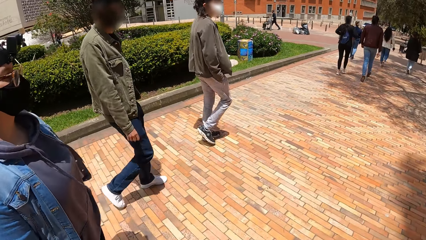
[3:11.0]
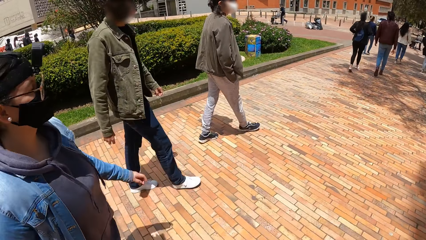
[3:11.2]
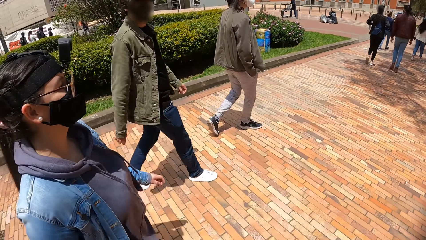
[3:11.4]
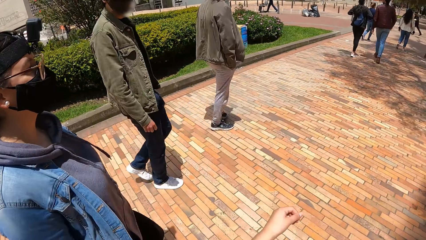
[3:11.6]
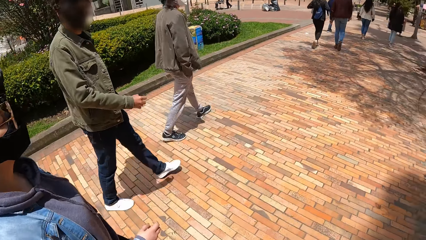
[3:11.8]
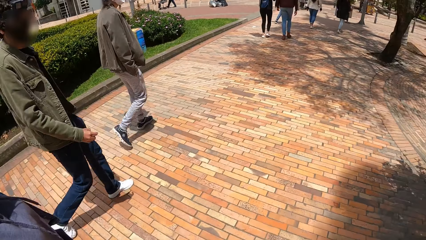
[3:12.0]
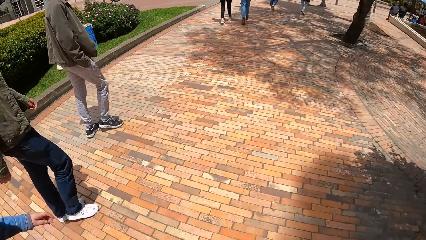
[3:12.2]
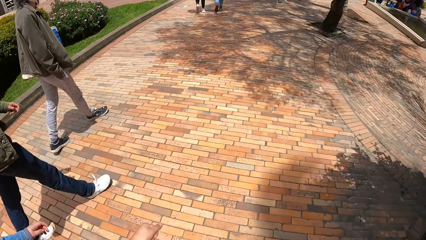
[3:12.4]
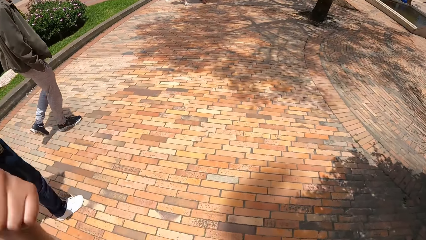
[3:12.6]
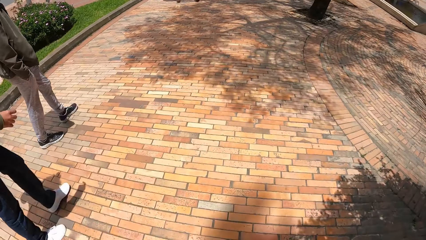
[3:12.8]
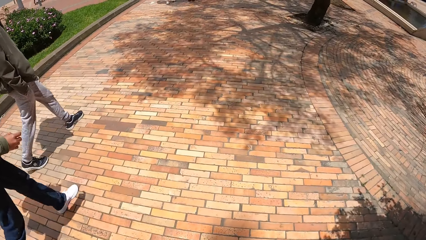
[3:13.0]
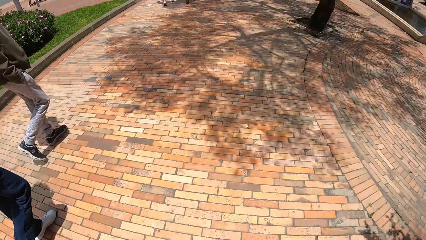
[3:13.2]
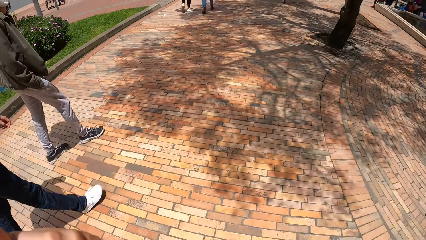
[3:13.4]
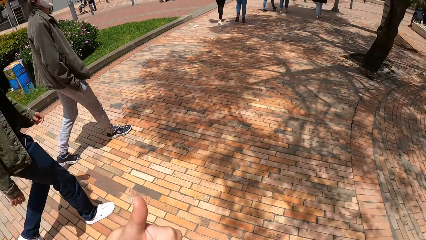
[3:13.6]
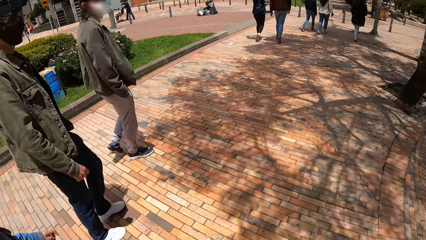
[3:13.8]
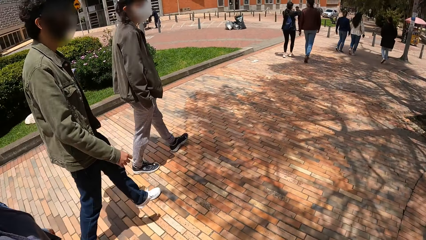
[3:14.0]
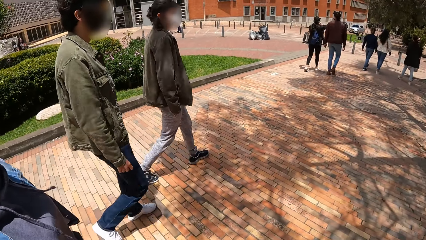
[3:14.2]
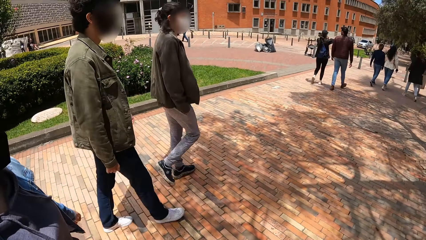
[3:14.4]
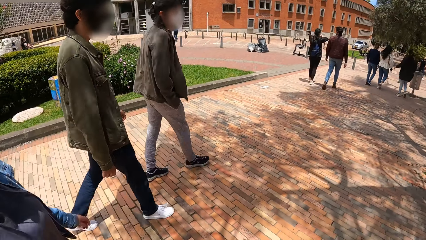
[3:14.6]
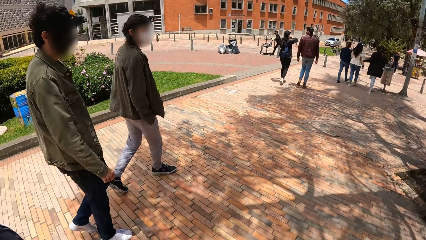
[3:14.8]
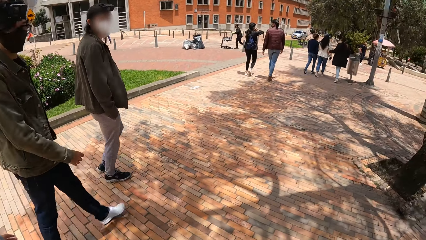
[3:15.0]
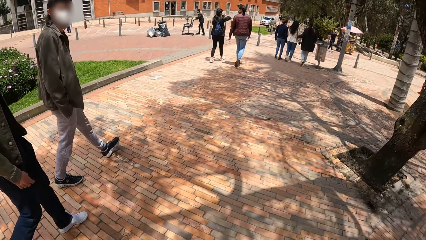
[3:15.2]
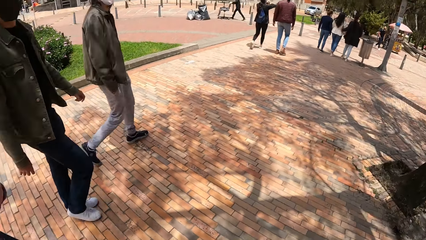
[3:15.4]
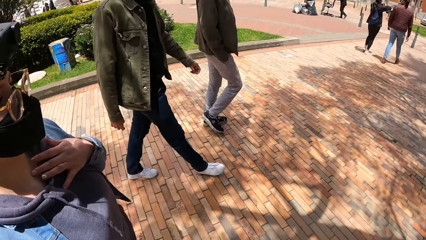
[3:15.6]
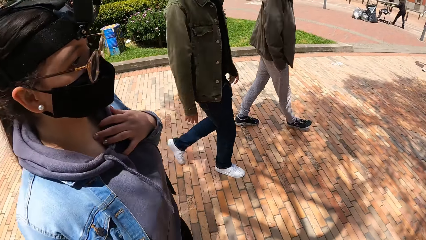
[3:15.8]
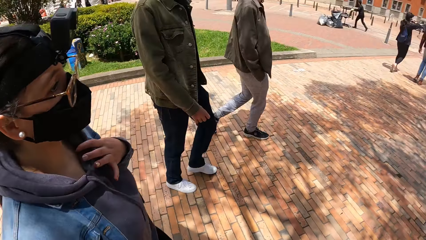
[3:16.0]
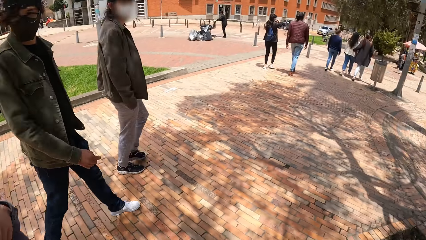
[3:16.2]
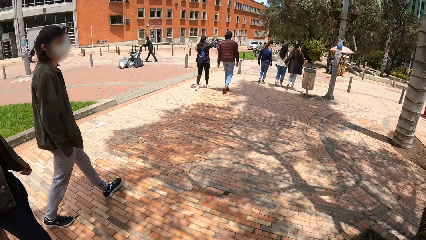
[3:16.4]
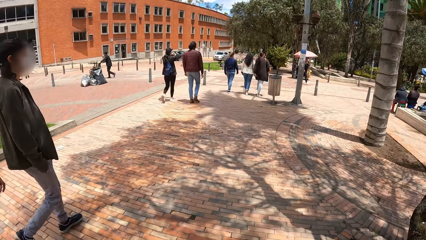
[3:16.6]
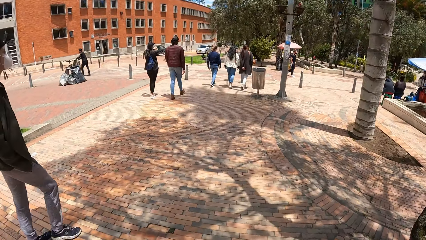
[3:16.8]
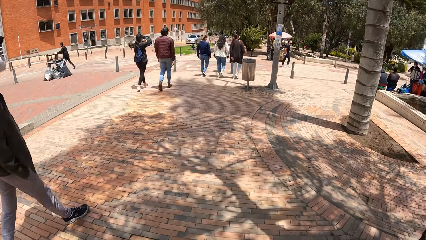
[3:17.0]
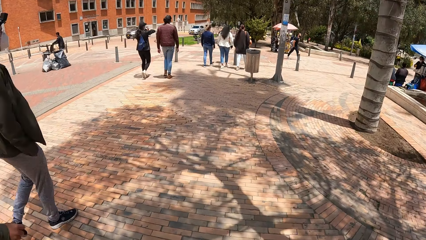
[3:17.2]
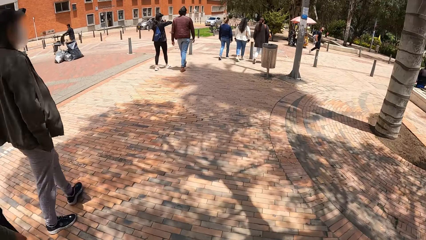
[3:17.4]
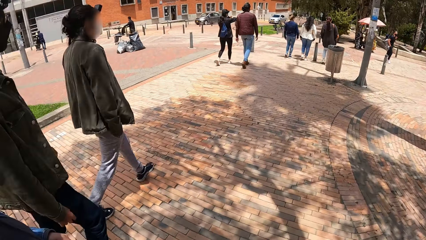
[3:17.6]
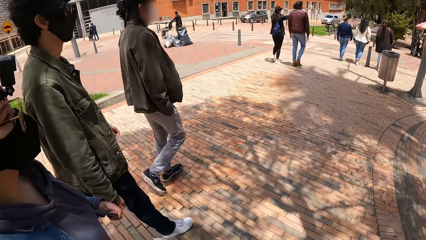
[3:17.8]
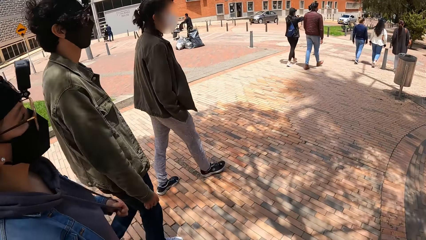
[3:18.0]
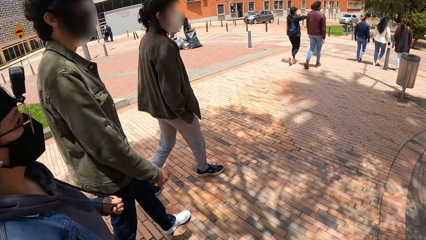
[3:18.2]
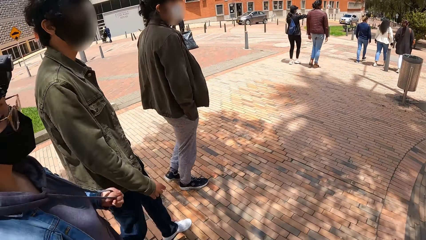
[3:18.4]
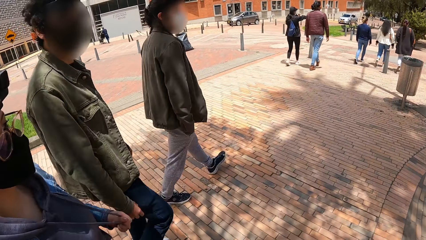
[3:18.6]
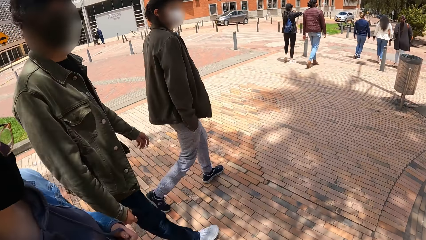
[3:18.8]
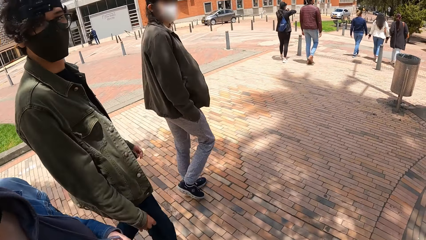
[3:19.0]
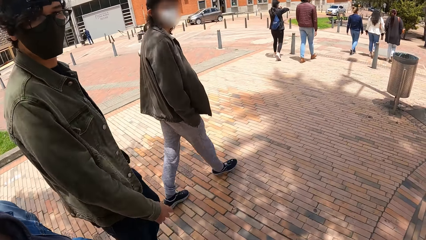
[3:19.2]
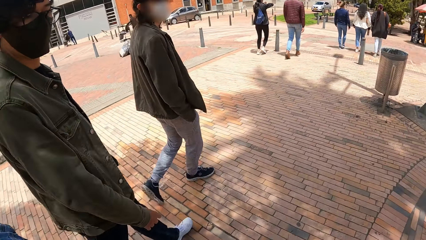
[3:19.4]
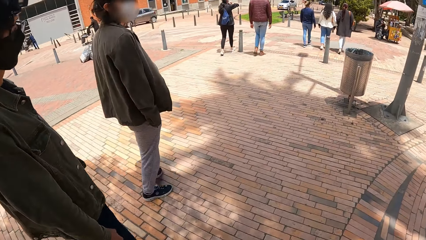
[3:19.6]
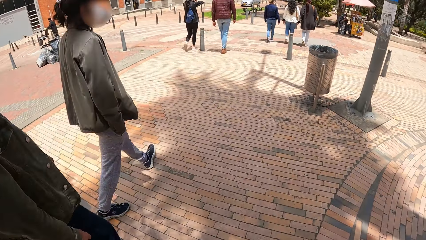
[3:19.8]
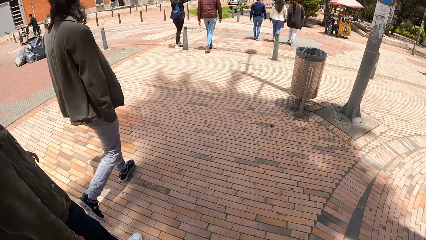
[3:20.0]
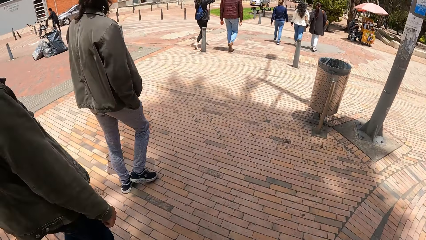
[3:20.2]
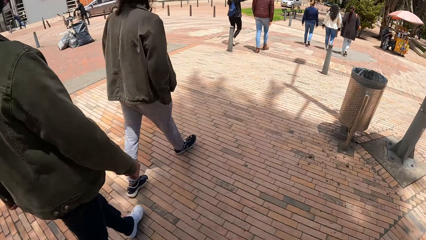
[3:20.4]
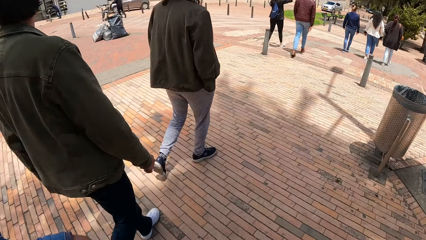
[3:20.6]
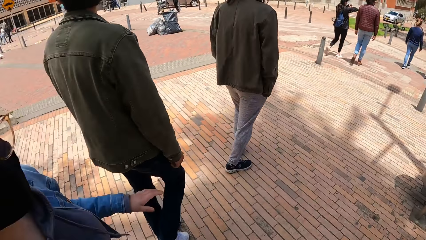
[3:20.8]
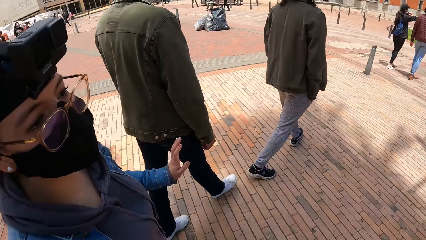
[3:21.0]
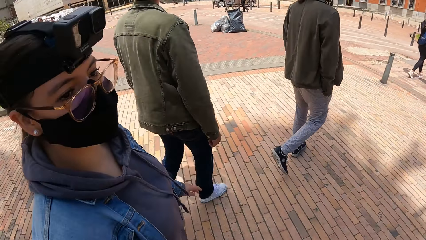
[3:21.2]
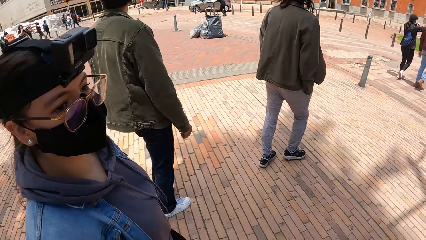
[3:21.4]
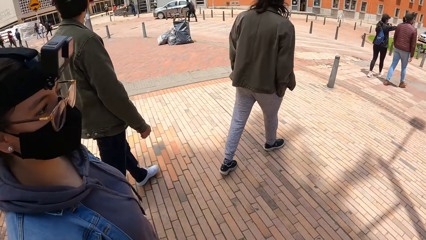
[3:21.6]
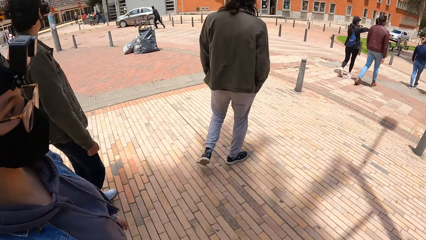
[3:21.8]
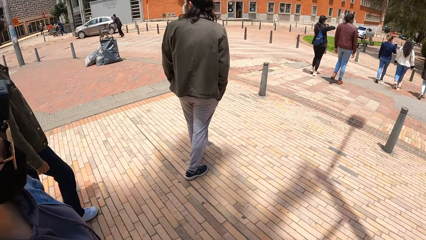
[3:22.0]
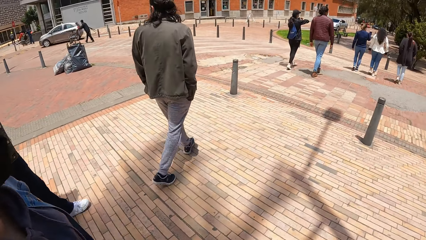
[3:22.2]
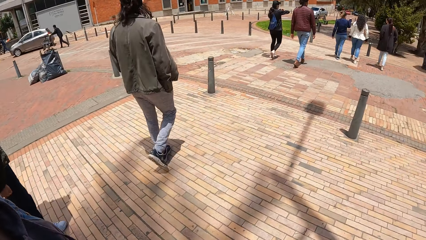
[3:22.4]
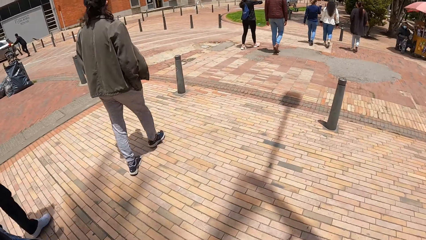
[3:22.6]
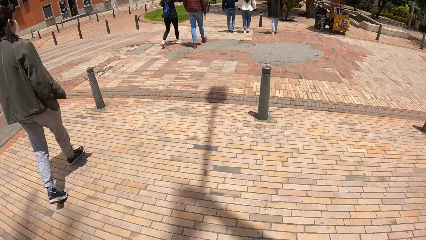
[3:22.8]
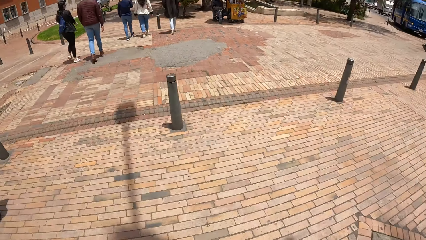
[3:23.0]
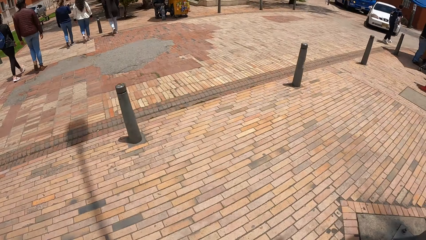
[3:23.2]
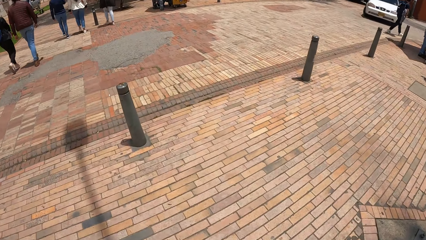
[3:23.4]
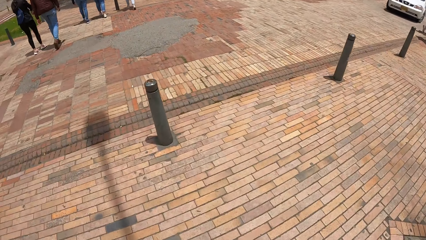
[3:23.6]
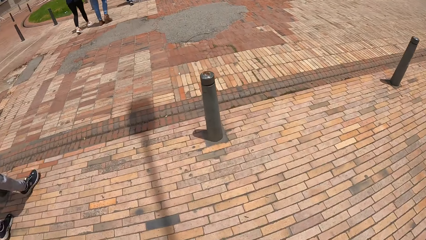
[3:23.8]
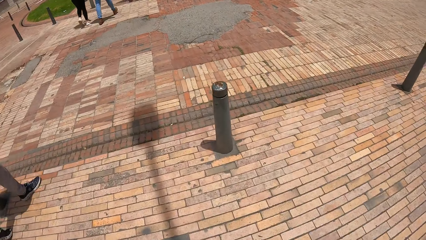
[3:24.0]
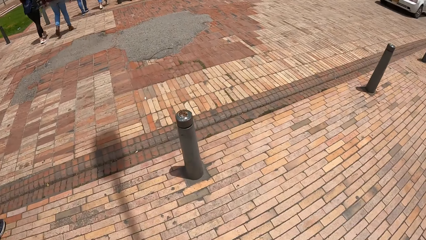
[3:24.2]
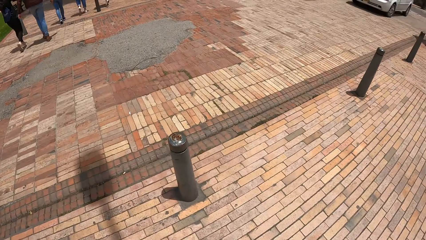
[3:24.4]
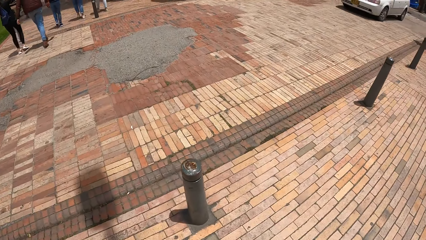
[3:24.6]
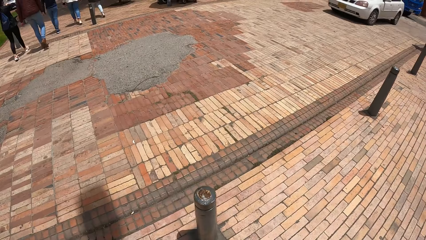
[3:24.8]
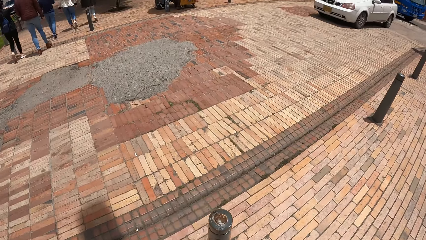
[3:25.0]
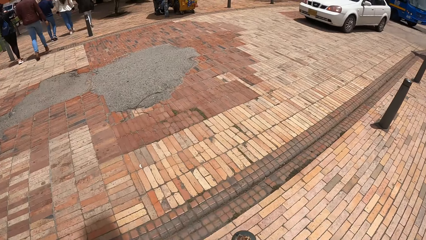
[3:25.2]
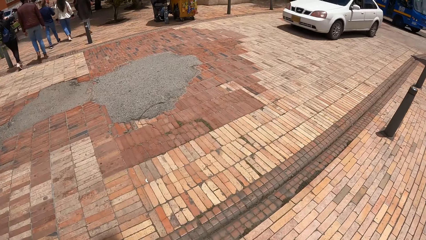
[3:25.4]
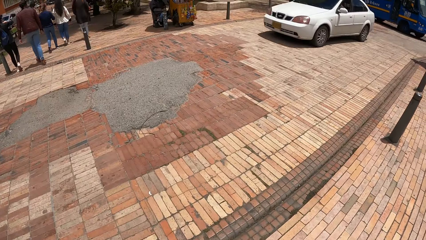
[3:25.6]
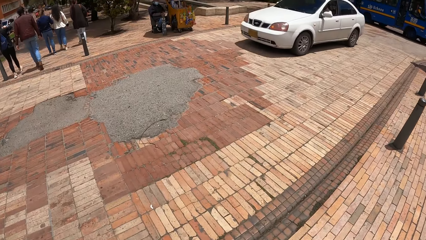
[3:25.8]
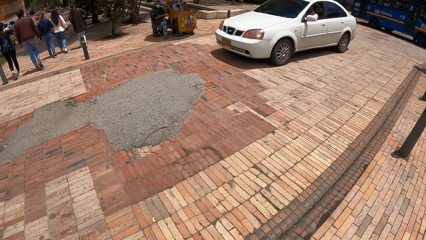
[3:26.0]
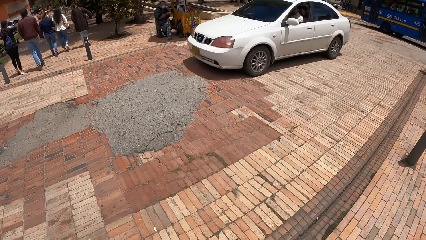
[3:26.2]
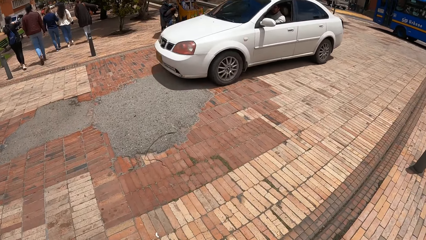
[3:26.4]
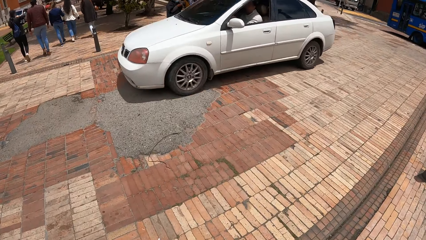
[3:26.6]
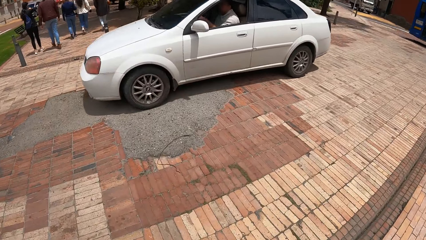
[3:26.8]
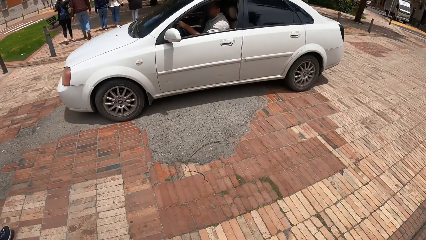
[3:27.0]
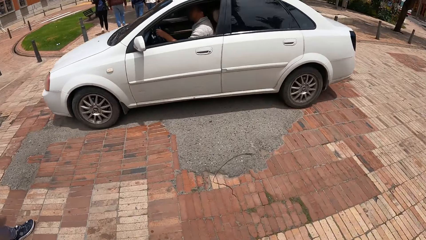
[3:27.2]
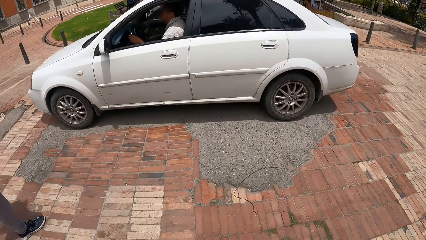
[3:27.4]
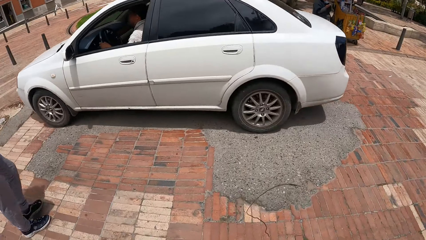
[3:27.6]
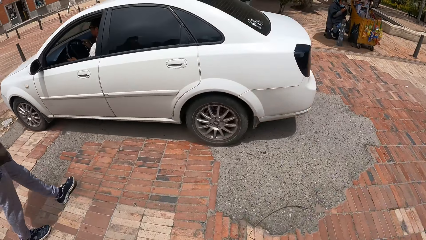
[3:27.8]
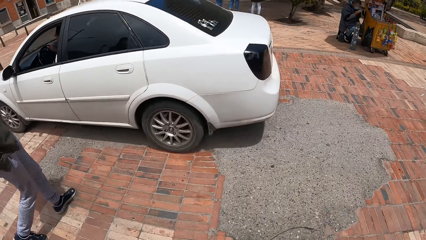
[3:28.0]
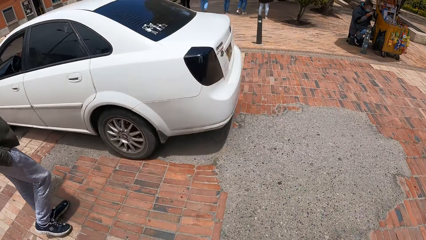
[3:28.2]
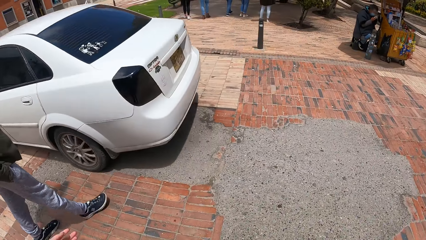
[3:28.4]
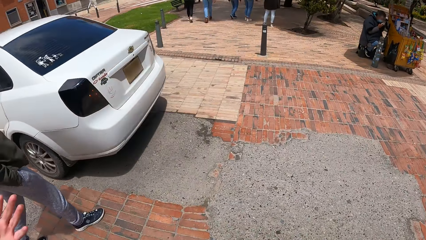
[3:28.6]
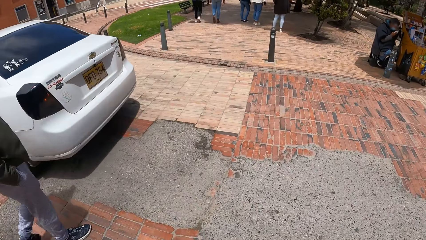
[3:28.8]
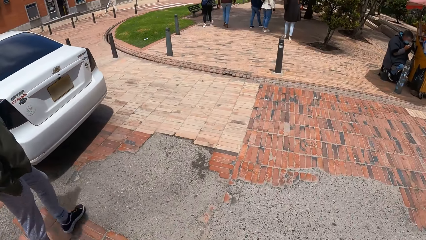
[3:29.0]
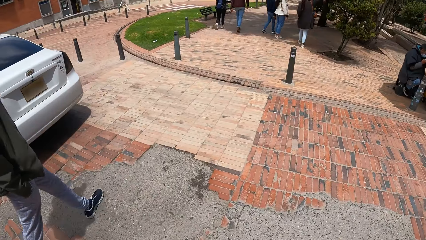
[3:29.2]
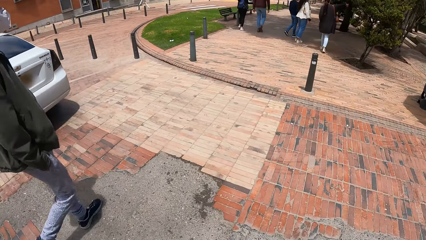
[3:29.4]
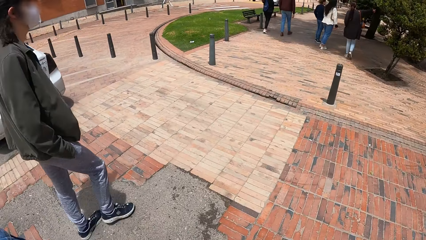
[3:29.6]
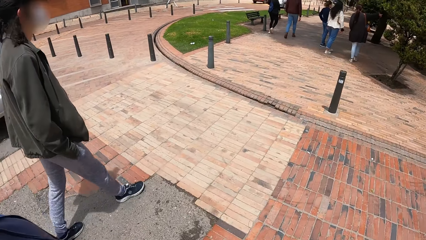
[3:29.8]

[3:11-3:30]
A white car drives past the camera wearer, the first man, the other man, and the woman. The camera wearer crosses the road with the first man, the other man, and the woman.
